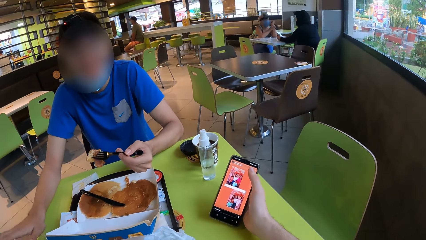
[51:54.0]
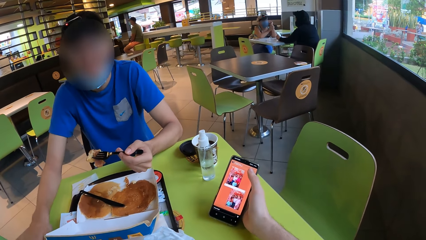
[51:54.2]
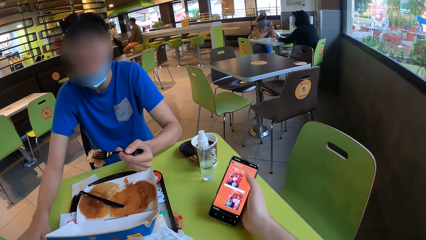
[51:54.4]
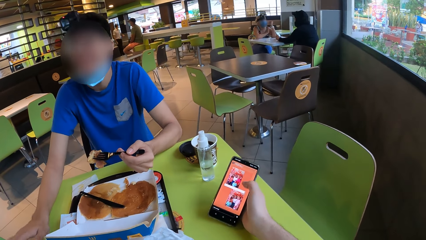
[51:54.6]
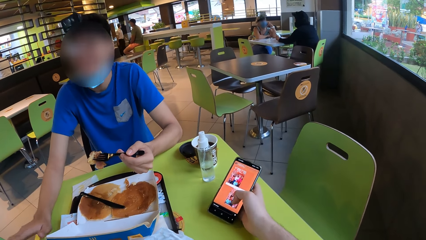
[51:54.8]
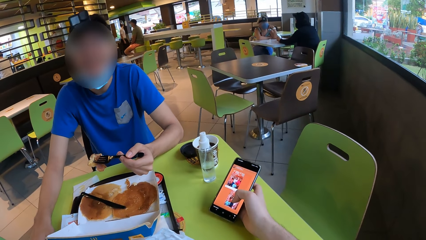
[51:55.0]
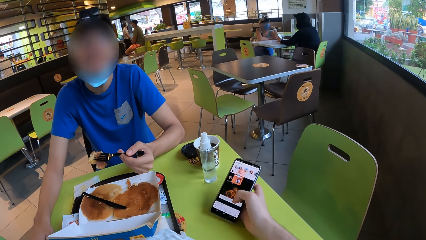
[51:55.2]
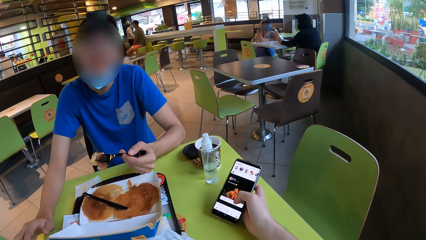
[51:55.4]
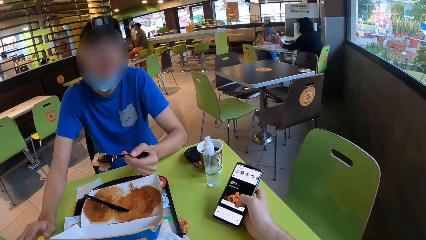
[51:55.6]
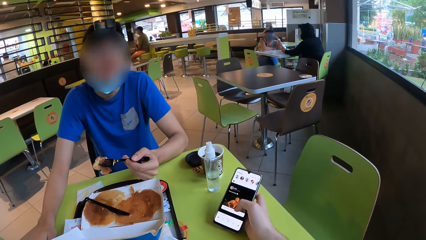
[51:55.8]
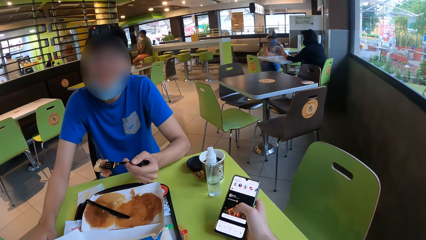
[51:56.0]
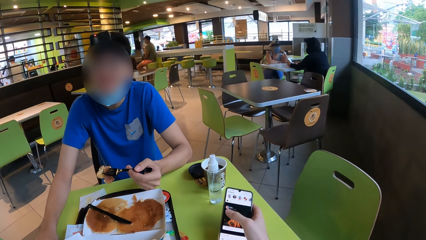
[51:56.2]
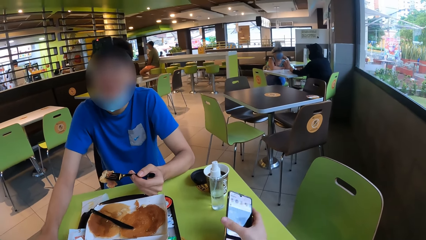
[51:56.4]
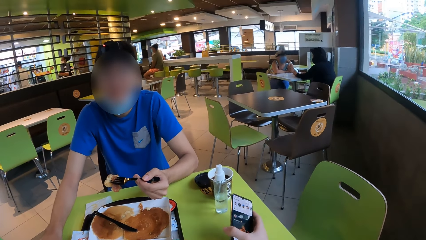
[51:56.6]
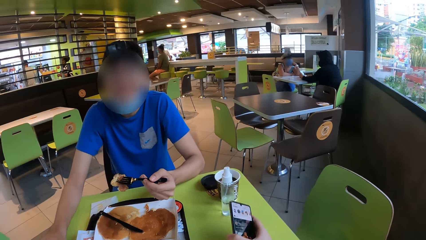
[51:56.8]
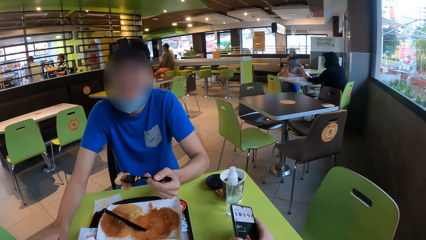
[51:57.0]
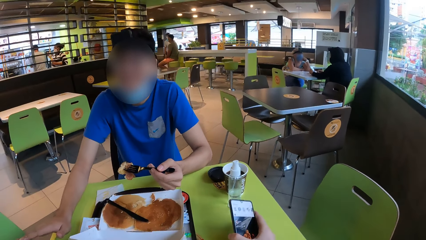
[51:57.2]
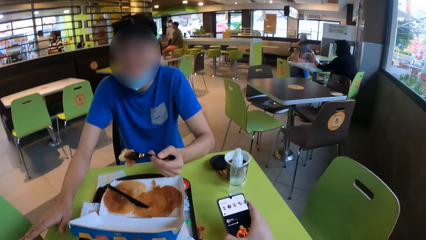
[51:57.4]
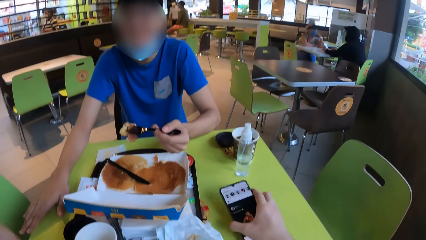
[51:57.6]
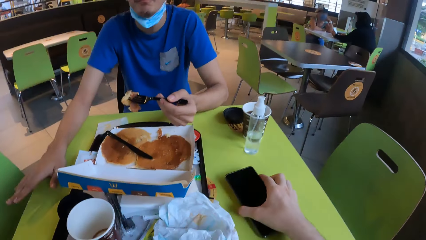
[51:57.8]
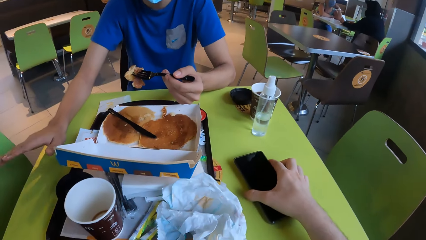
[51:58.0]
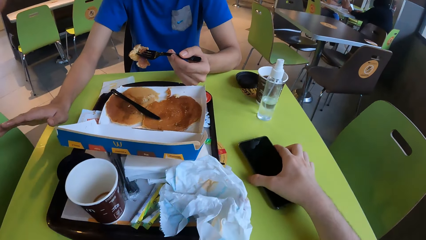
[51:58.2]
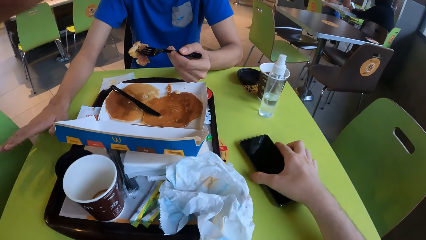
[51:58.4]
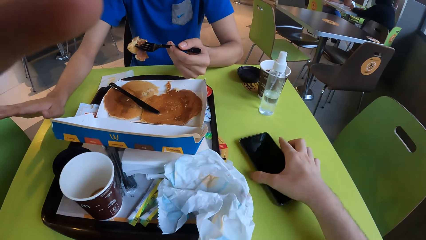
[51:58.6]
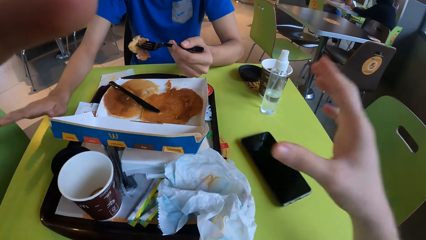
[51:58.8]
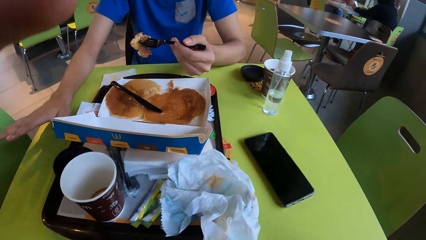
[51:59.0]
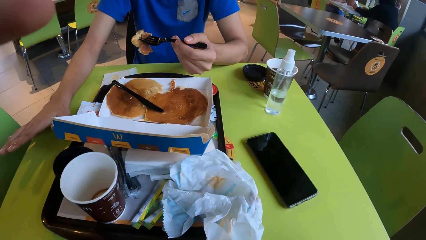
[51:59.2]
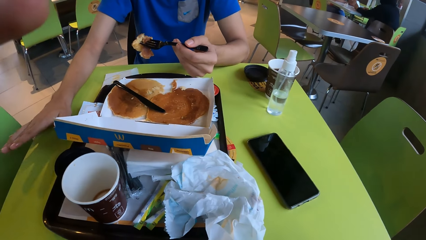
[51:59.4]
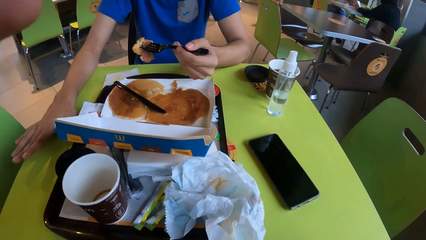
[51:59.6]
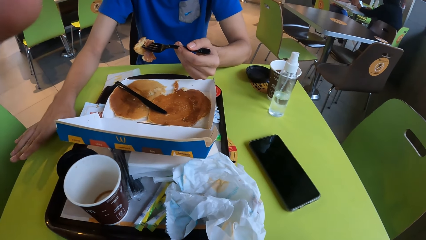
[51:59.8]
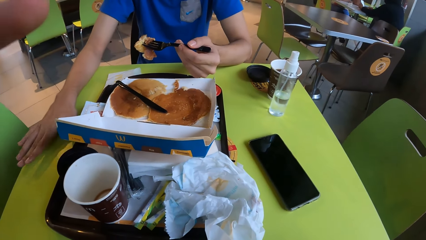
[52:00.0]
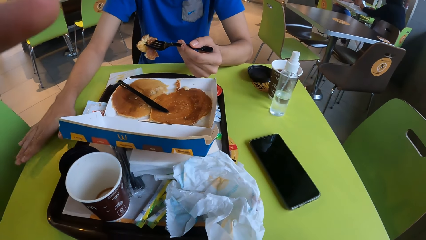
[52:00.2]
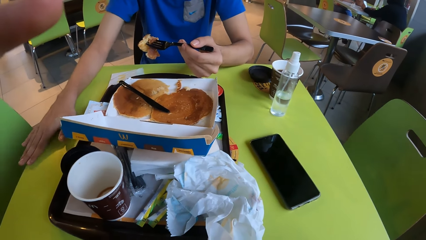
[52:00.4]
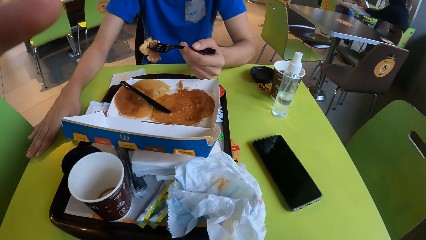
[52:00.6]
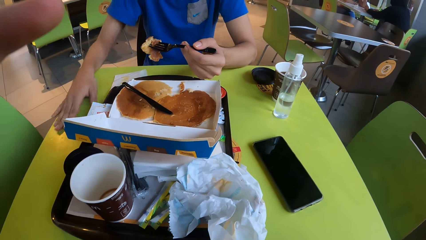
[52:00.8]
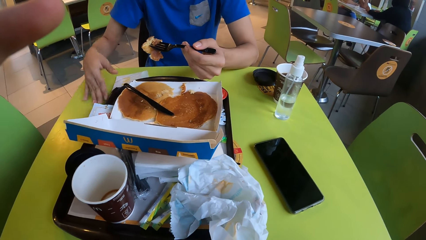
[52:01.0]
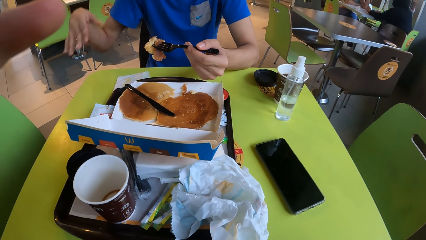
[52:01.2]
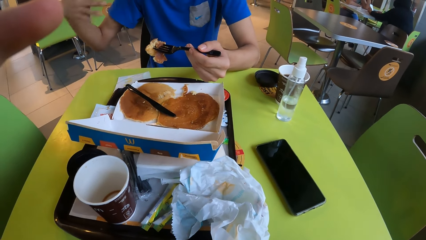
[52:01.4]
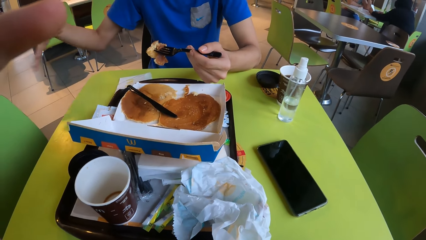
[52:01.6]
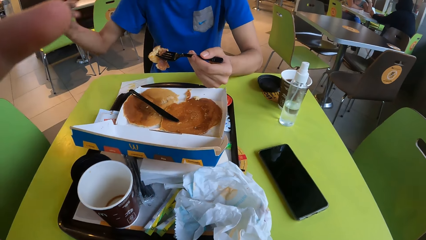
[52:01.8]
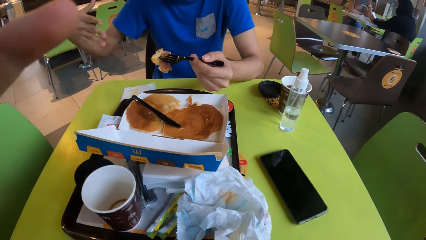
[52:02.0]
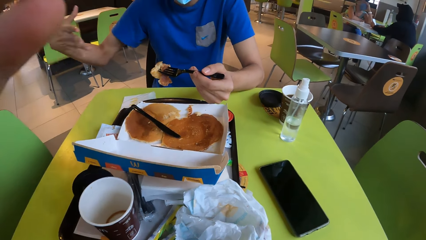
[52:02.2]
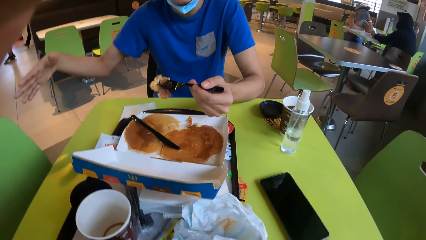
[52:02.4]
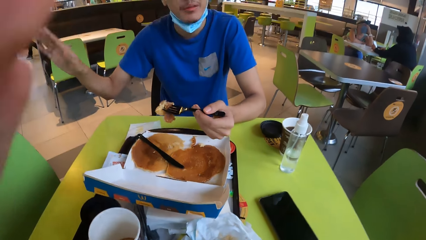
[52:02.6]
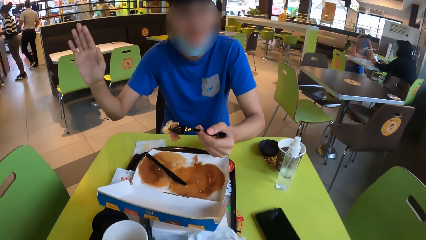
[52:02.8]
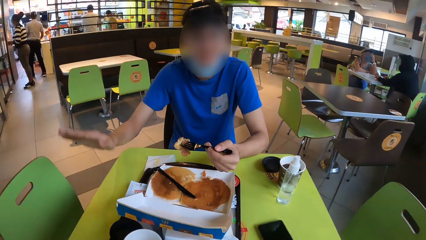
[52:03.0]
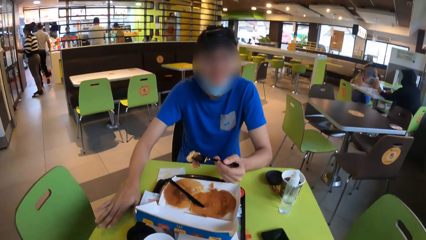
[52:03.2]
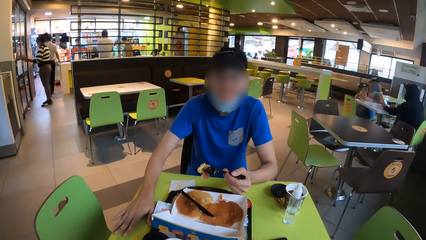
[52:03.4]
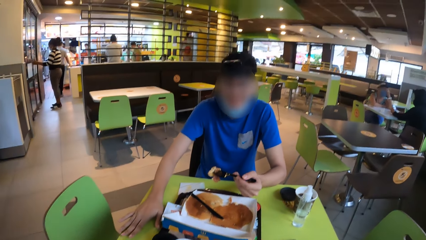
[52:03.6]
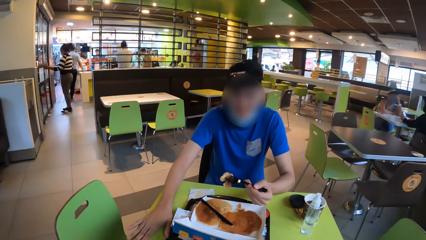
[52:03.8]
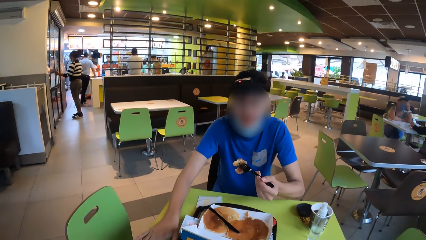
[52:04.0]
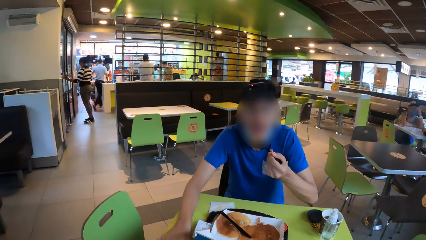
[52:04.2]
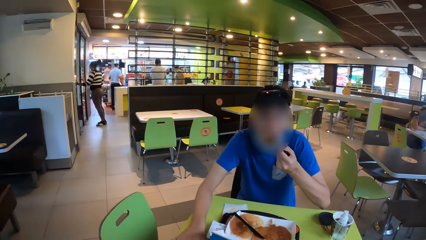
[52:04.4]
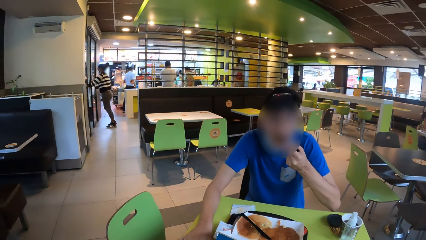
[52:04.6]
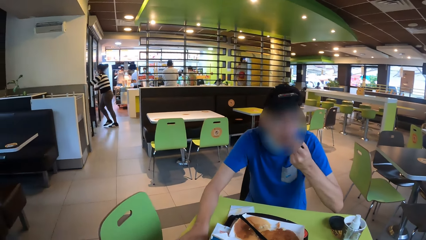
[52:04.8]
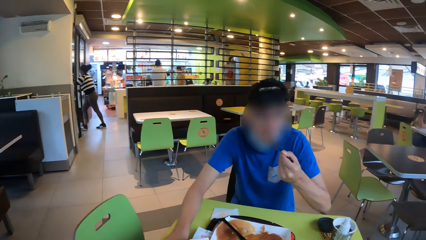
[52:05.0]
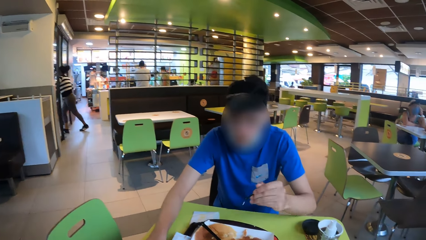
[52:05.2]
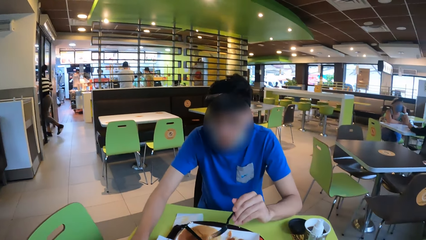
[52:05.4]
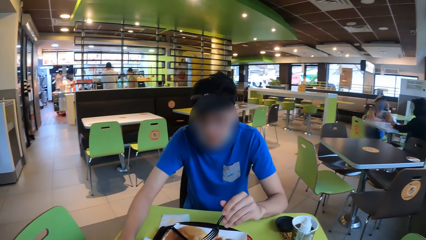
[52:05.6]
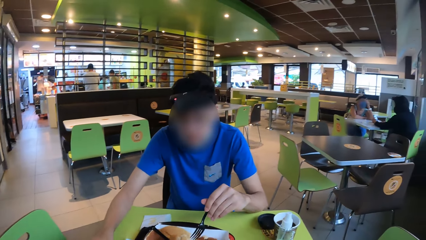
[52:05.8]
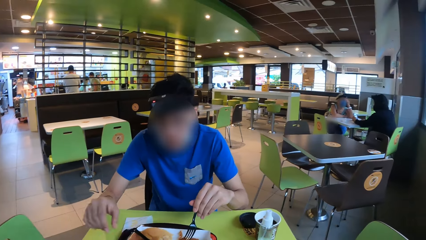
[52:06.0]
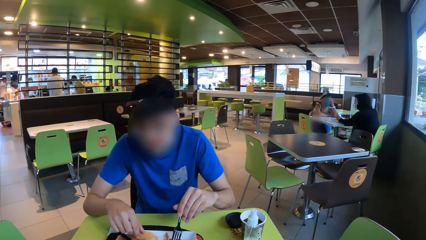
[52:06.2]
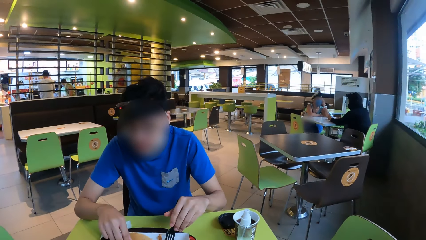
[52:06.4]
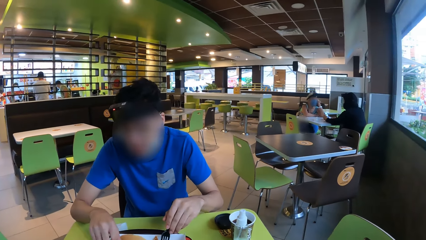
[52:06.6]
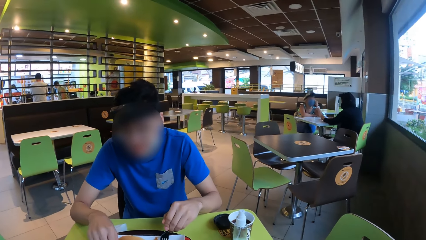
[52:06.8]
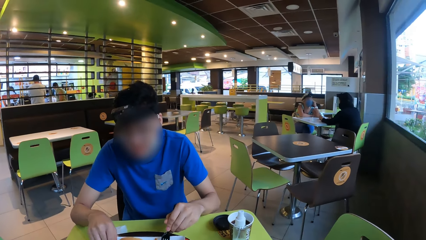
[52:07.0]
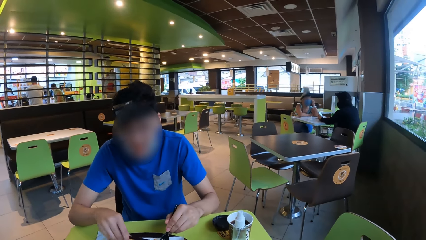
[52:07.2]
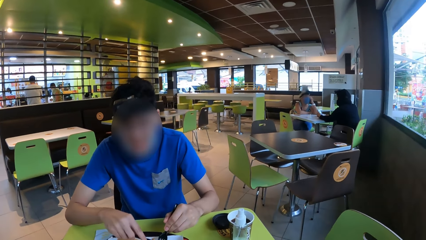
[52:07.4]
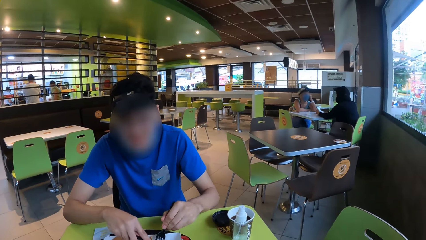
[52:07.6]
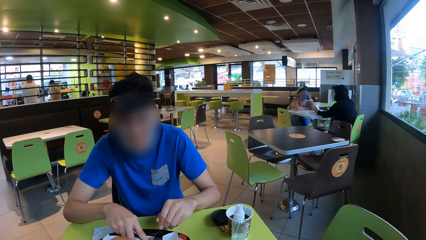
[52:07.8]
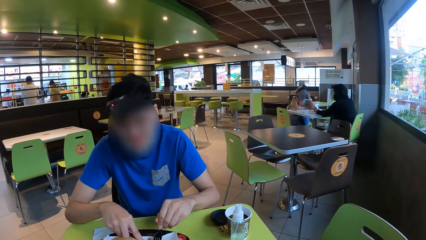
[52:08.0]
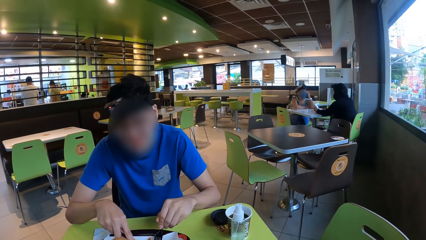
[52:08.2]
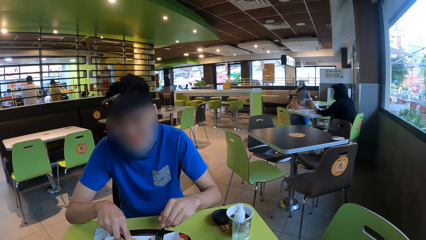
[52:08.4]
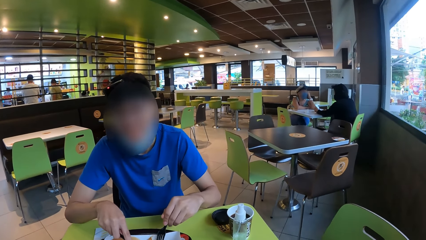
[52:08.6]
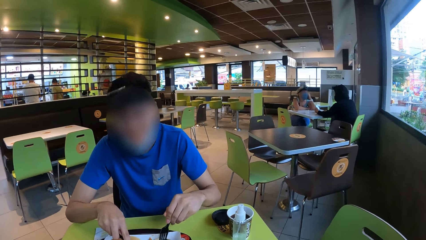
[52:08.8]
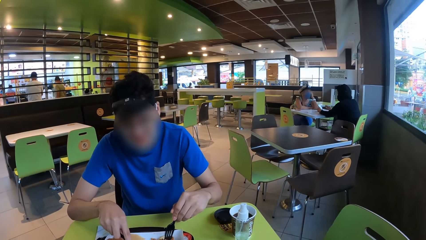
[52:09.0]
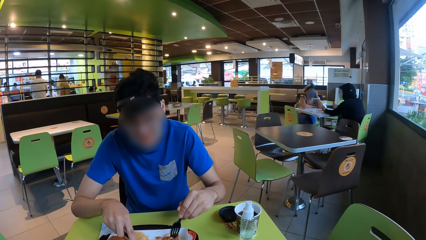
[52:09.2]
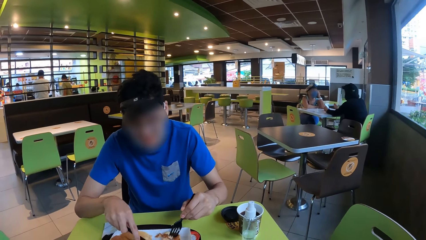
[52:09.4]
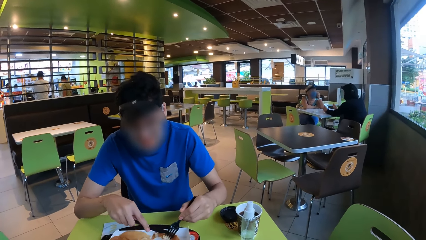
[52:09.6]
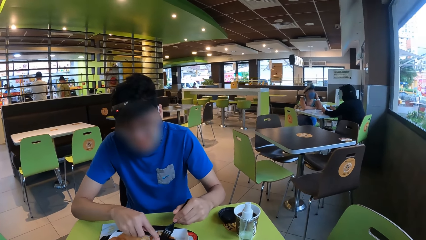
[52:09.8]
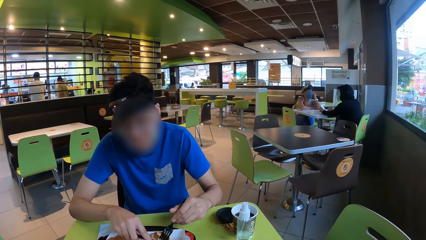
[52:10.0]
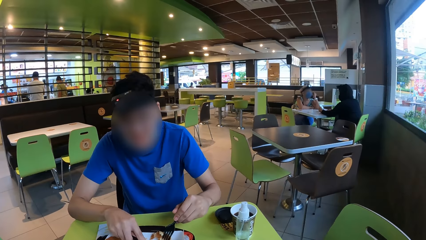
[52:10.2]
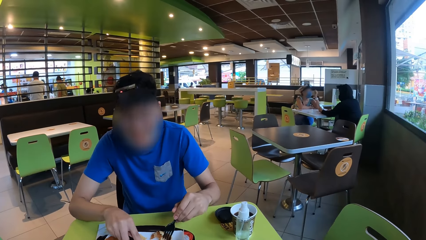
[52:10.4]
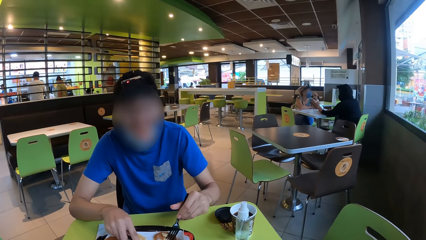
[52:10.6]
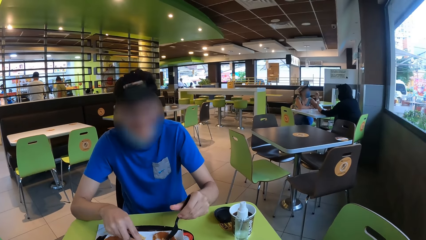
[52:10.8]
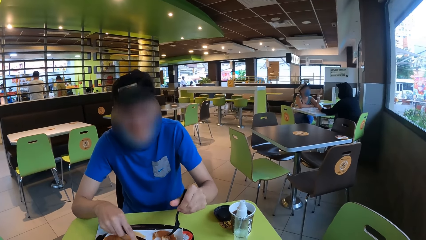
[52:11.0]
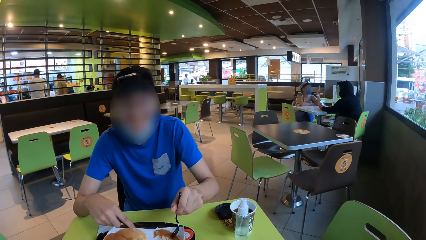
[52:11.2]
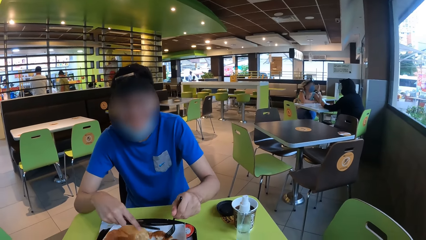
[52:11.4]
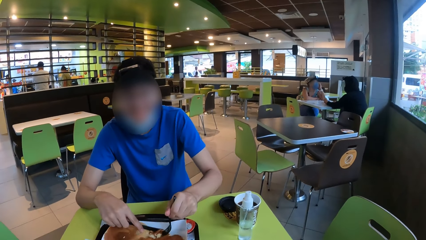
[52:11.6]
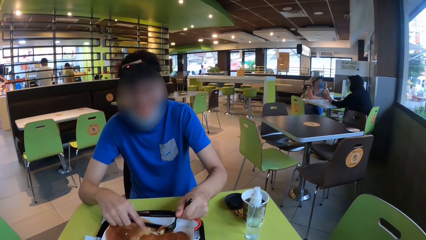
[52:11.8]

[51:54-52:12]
The camera wearer places a phone on the table. They adjust the camera. A man eats a snack, pokes the snack and cuts the snack.
